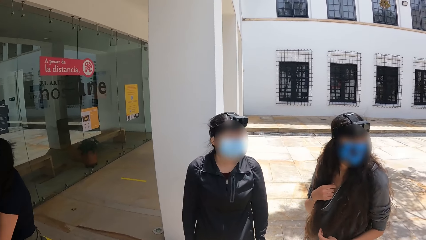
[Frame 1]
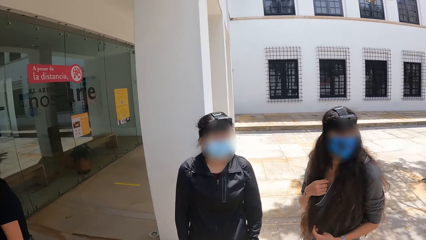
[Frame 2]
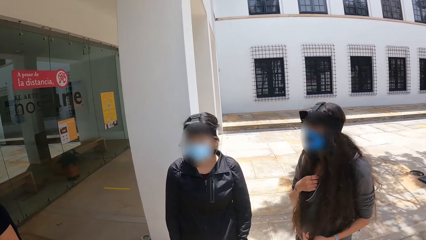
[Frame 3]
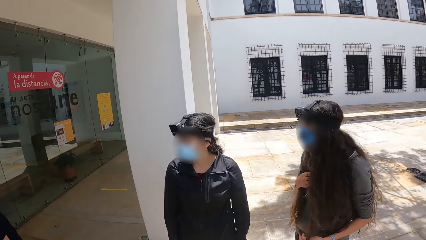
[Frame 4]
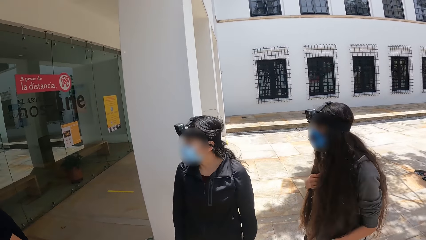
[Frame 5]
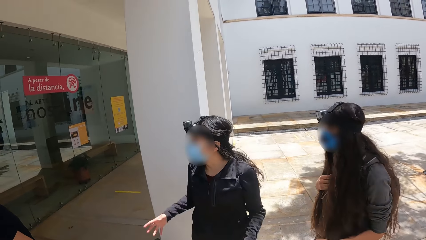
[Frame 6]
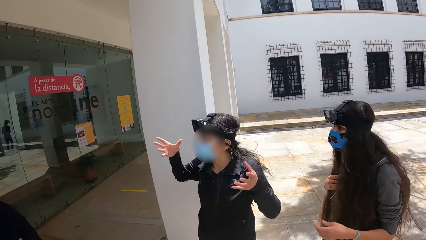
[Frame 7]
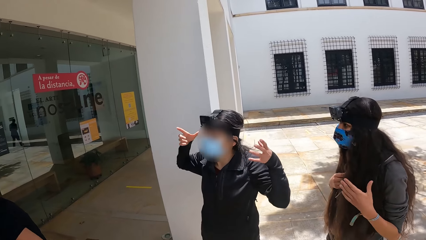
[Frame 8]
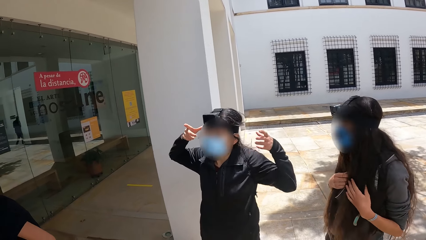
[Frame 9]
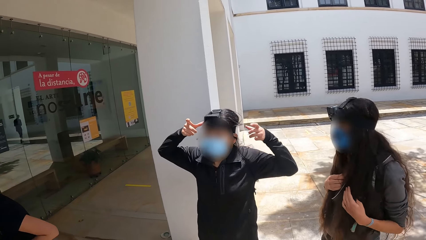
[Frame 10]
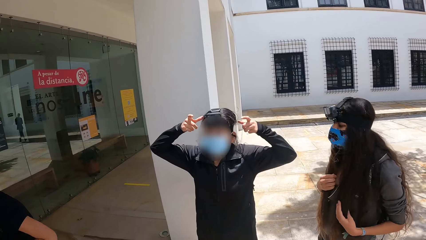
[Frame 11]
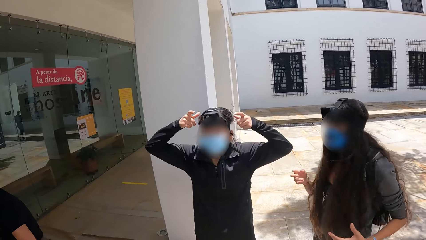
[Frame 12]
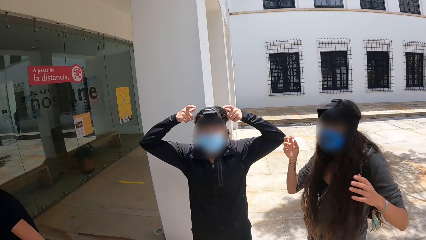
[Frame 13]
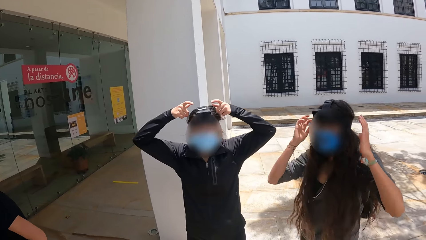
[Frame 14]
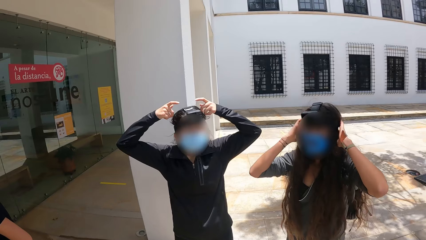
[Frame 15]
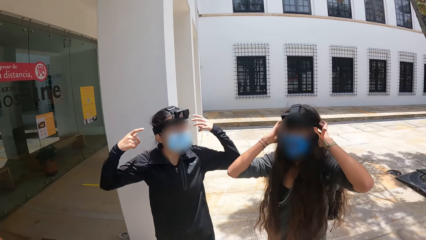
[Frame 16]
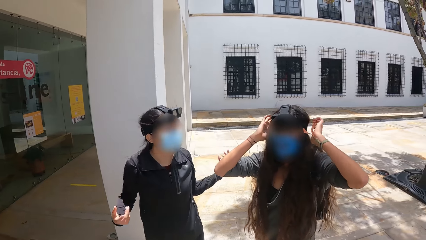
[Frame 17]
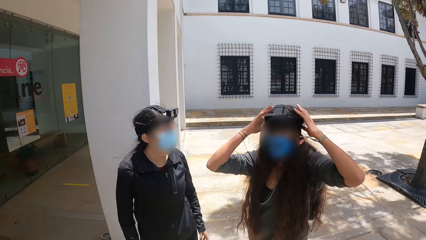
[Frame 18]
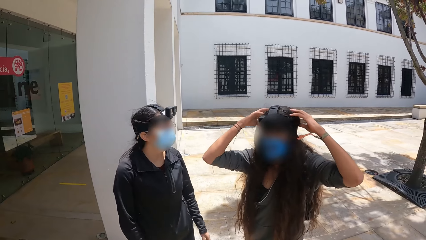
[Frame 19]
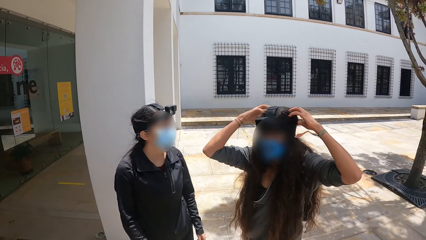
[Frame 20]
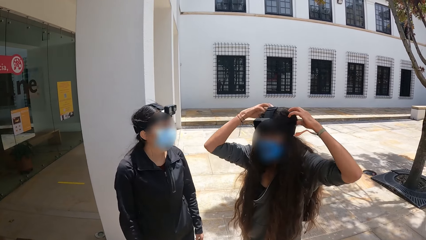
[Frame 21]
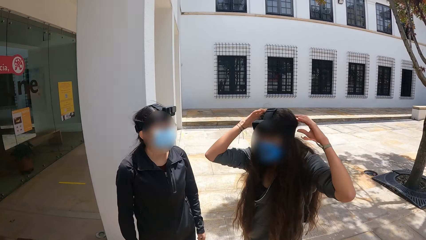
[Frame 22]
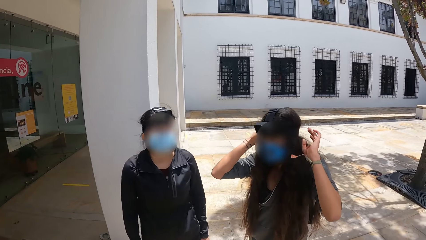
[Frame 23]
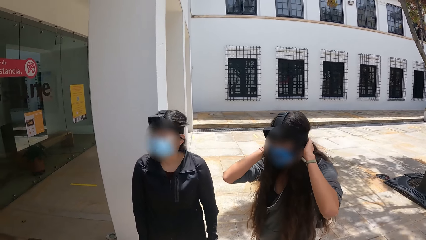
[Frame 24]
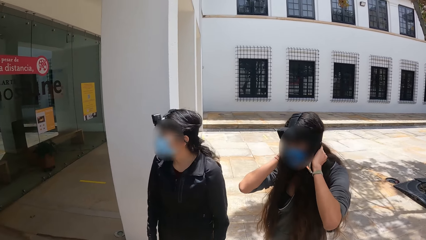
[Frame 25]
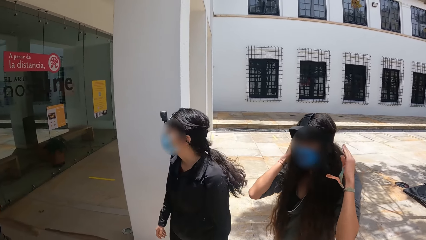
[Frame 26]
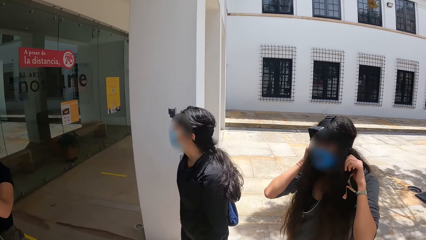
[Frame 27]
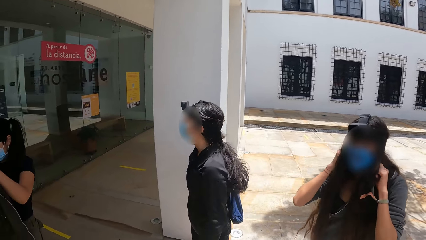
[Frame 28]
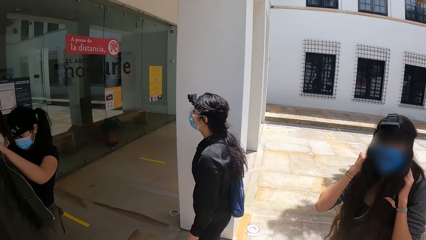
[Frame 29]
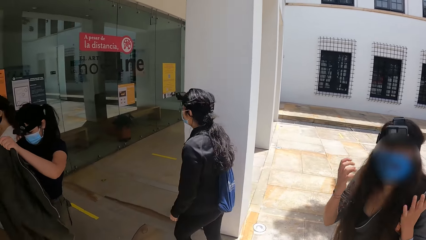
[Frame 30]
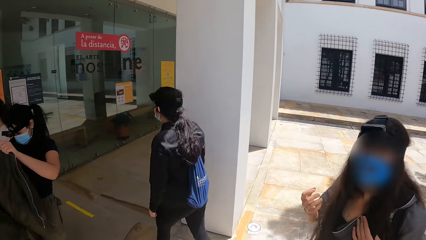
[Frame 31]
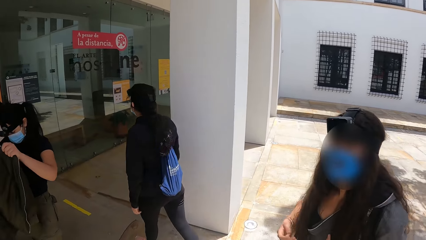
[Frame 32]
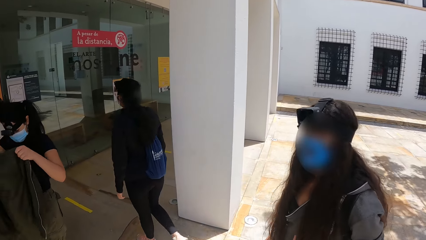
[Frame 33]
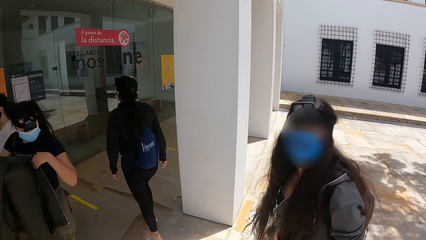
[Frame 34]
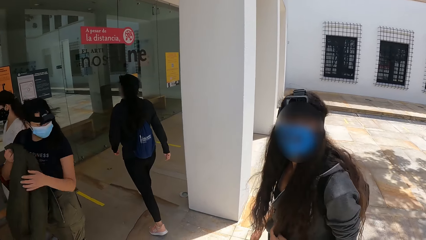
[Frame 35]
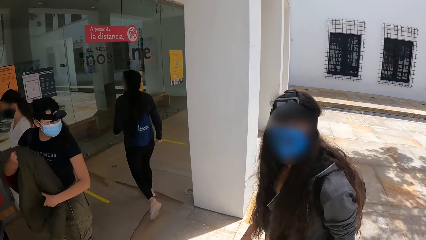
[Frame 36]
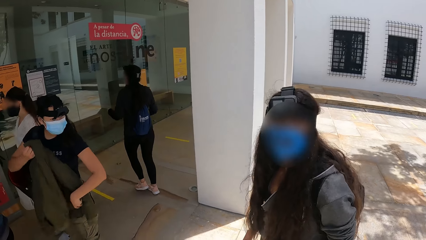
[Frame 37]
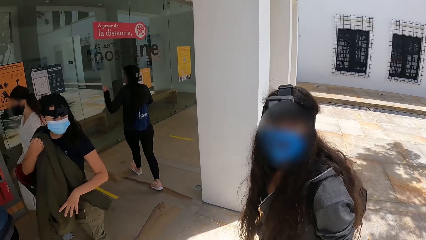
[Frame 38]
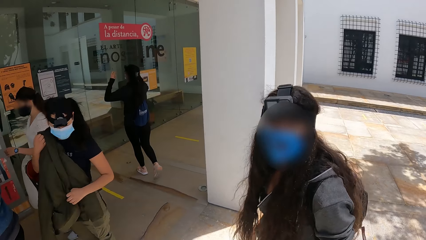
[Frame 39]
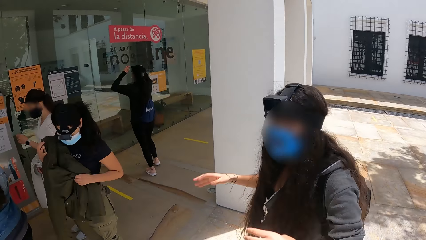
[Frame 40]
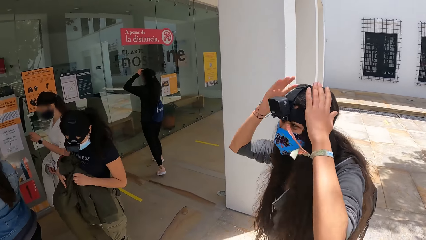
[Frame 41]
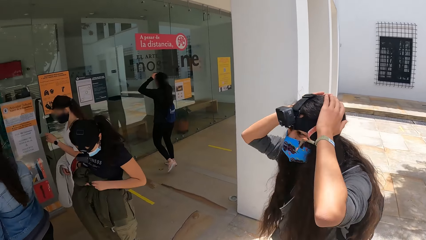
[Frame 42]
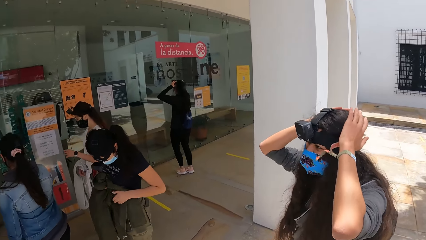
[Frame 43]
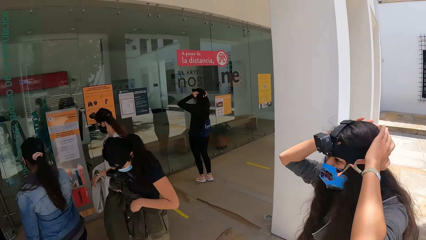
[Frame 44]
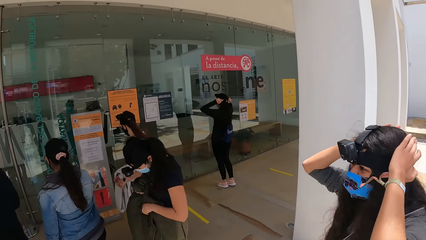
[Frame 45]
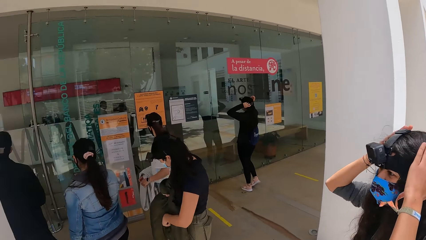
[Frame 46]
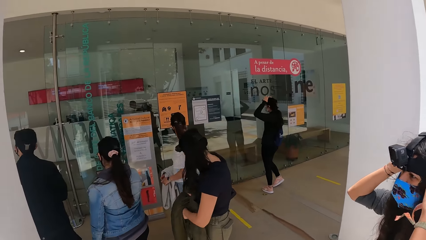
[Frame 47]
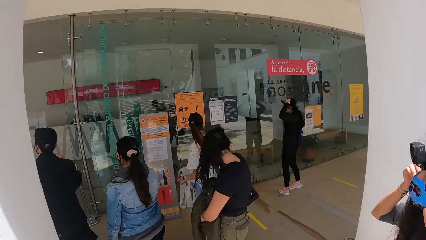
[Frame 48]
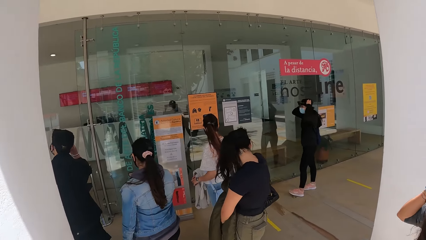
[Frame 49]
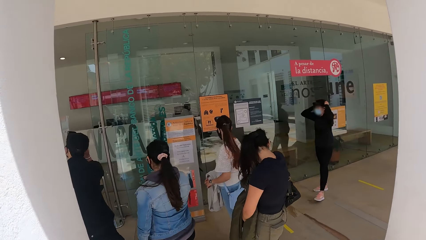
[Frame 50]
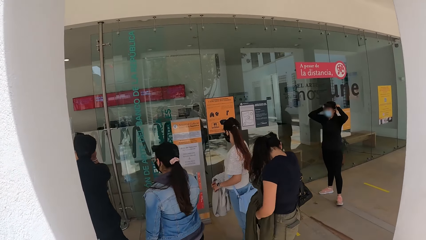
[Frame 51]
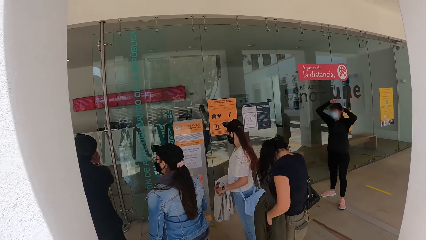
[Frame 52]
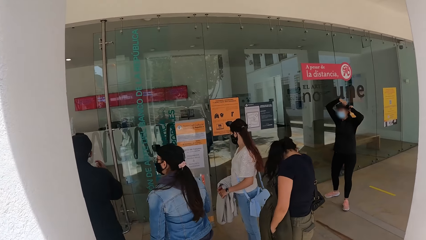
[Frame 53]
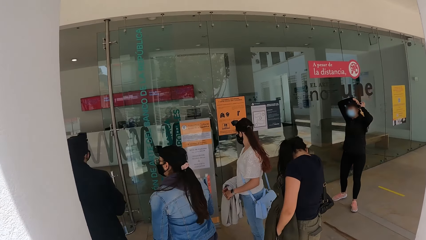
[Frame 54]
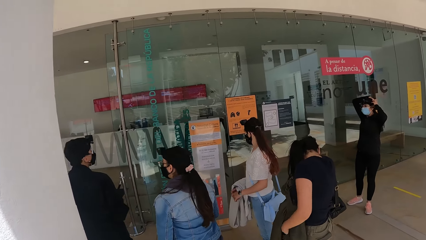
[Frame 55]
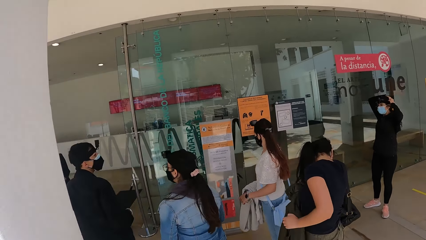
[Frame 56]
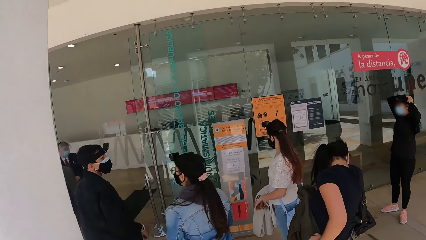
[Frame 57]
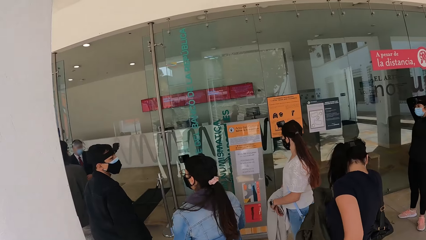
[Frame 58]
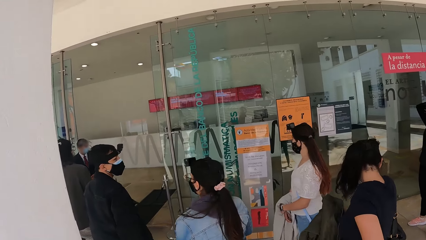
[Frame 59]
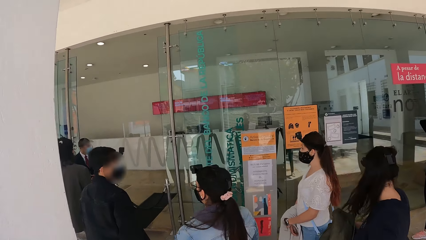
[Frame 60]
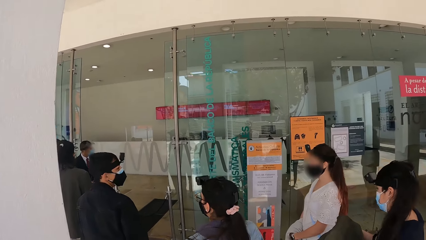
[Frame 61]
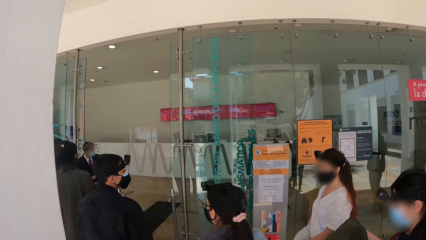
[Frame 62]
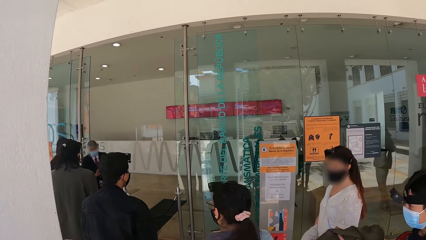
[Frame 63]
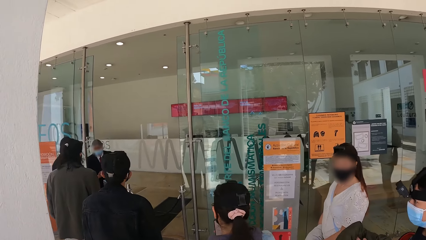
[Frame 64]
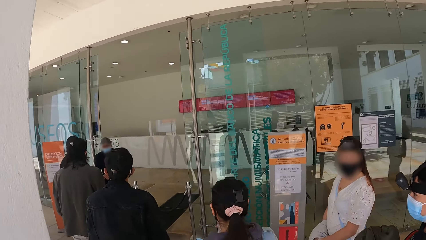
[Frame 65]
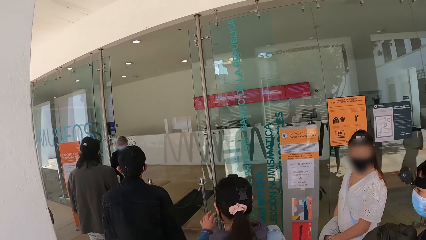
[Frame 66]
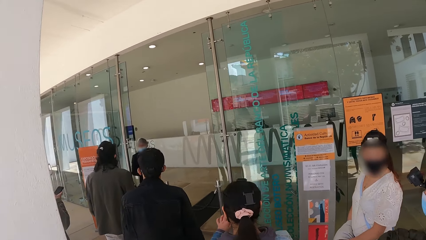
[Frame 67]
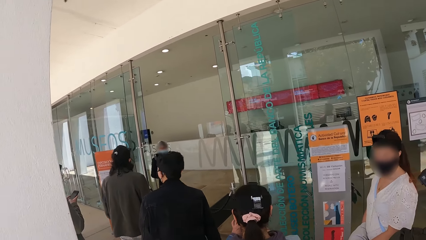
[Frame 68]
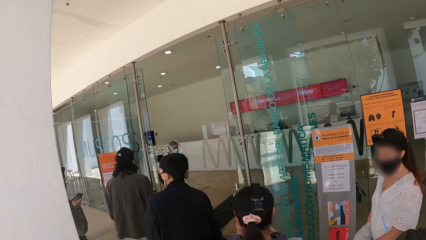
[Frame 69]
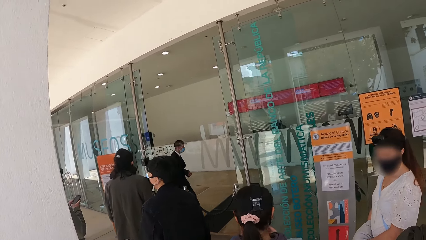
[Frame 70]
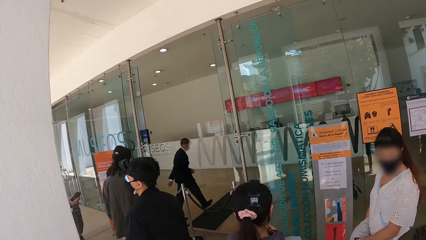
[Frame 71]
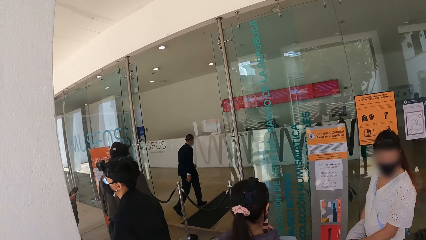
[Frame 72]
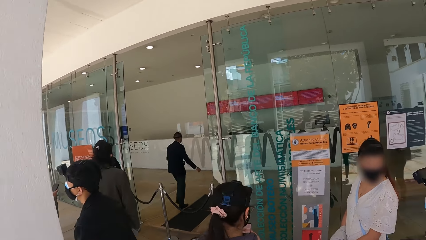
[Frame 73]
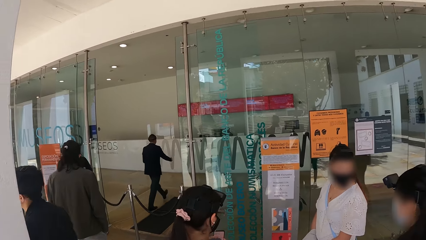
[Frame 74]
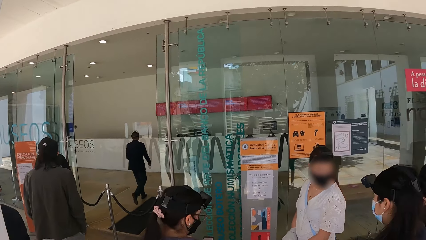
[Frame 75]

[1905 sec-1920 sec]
A person lifts up both hands. A woman holds her head with both hands. The camera wearer looks at a second woman. Another woman looks at a jacket. The second woman touches her hair. The person holds their head with both hands.
